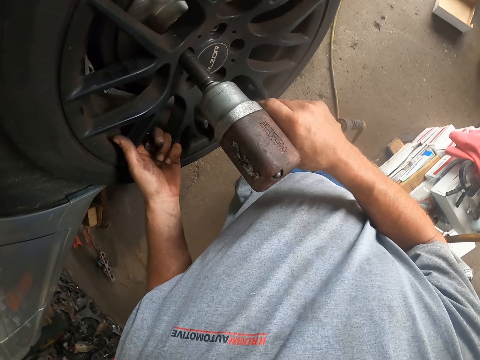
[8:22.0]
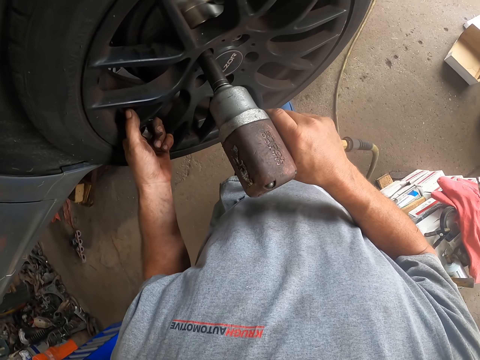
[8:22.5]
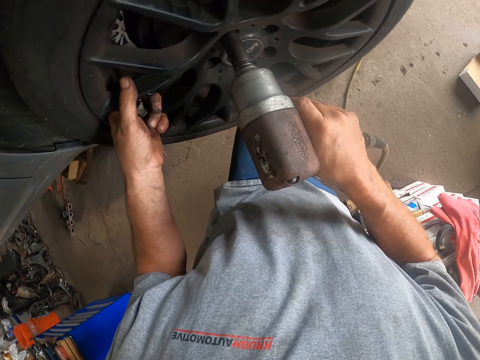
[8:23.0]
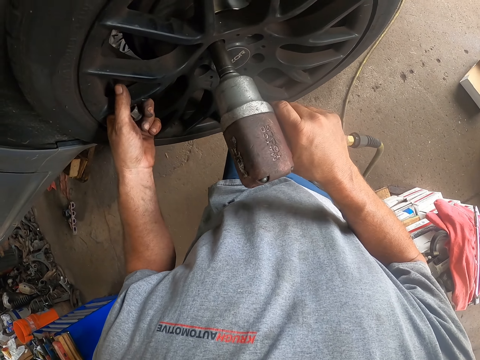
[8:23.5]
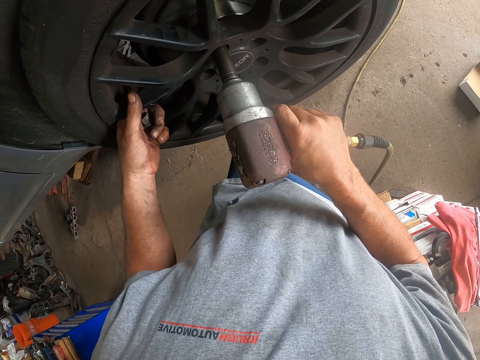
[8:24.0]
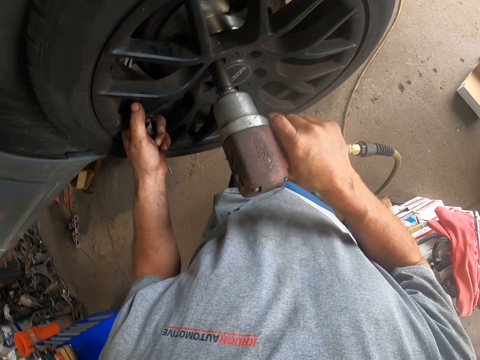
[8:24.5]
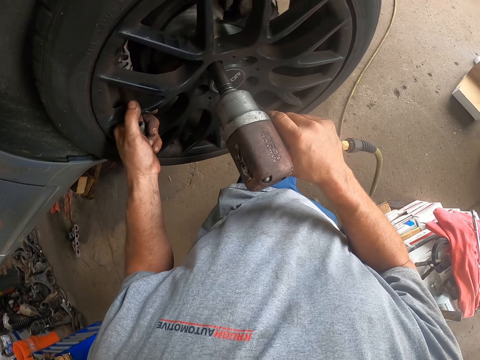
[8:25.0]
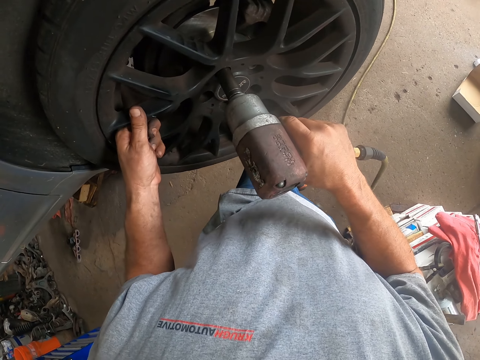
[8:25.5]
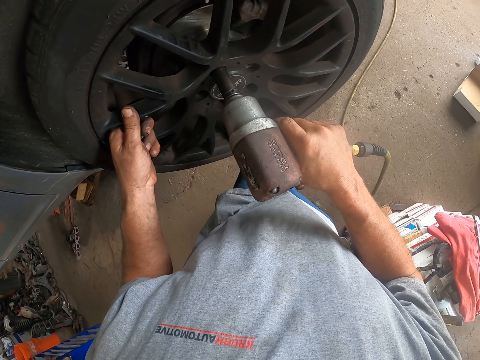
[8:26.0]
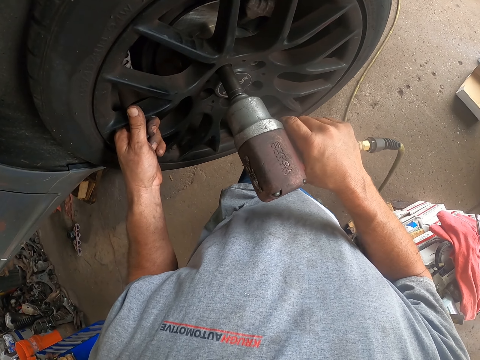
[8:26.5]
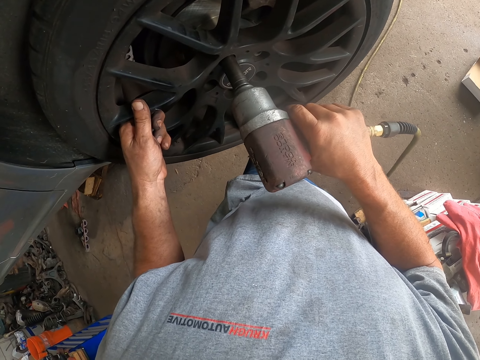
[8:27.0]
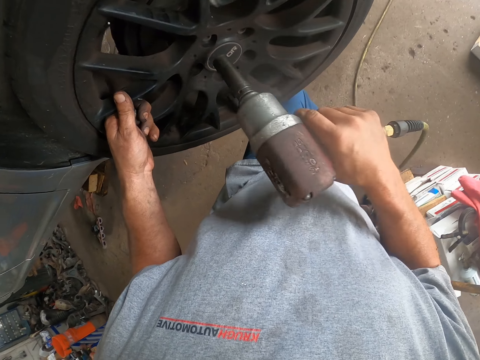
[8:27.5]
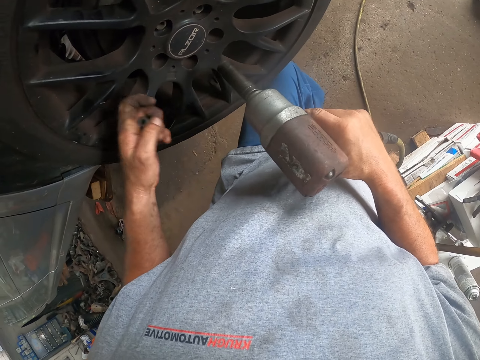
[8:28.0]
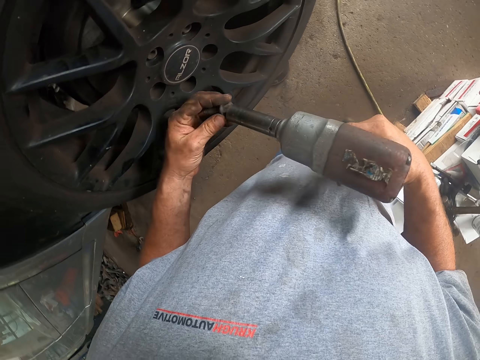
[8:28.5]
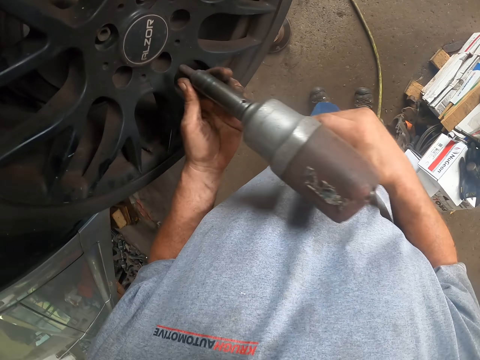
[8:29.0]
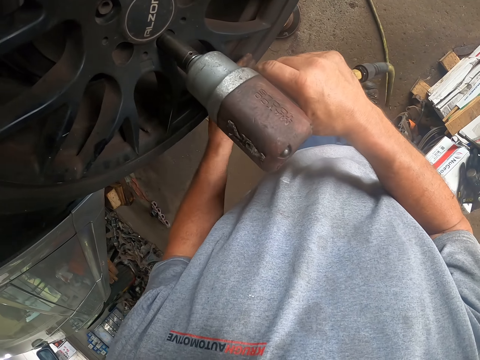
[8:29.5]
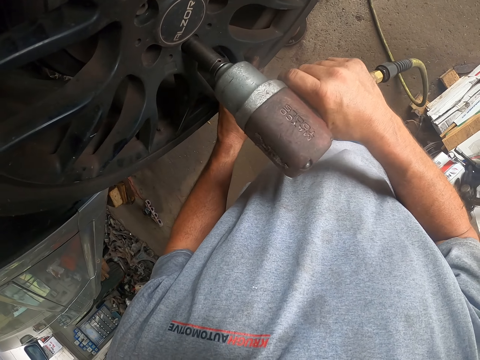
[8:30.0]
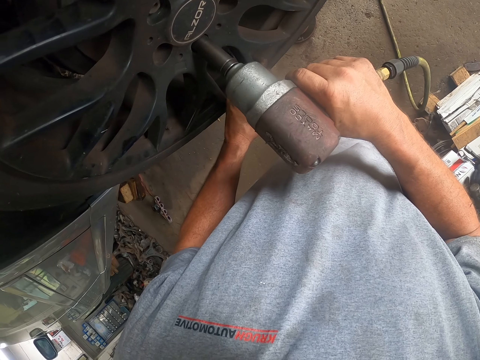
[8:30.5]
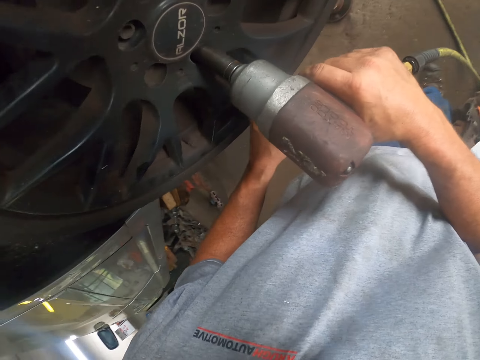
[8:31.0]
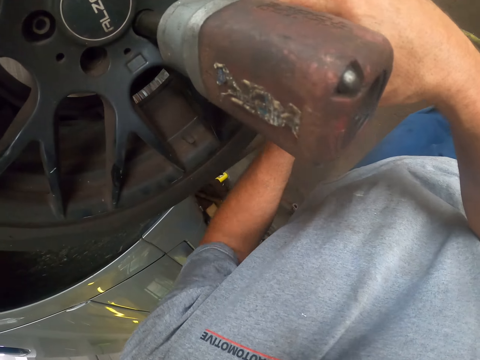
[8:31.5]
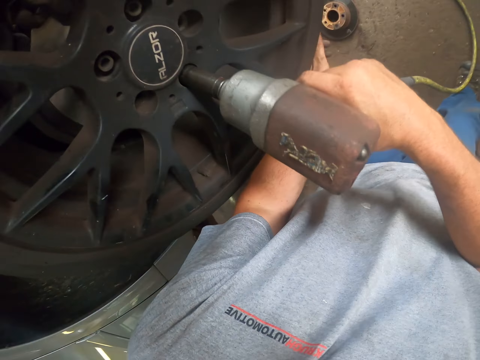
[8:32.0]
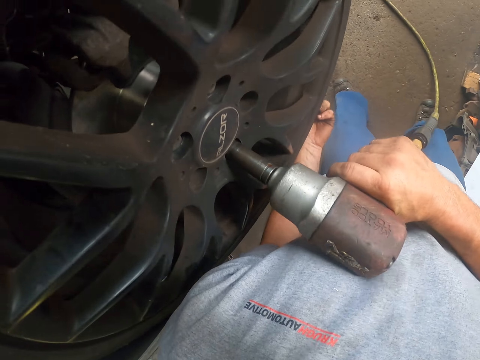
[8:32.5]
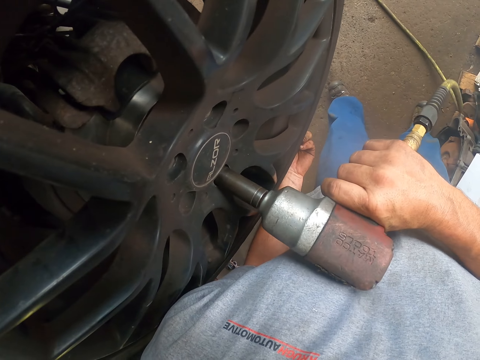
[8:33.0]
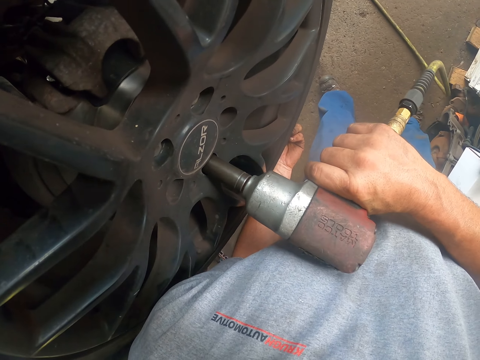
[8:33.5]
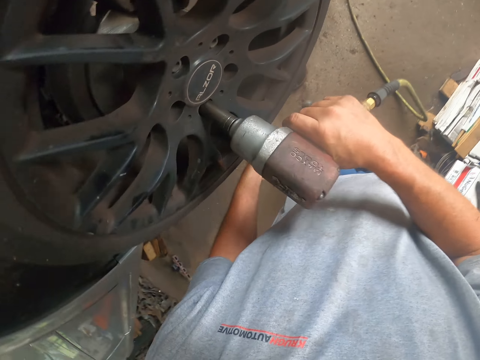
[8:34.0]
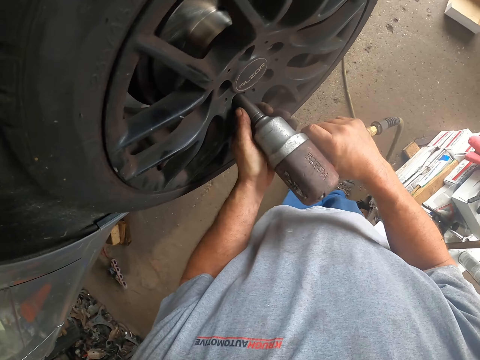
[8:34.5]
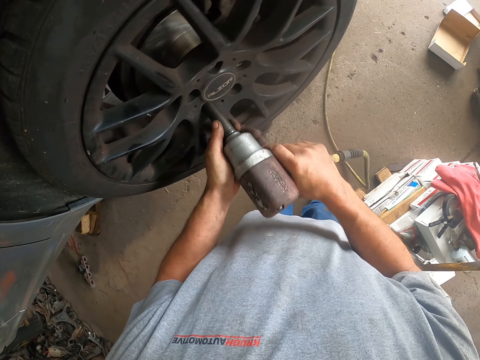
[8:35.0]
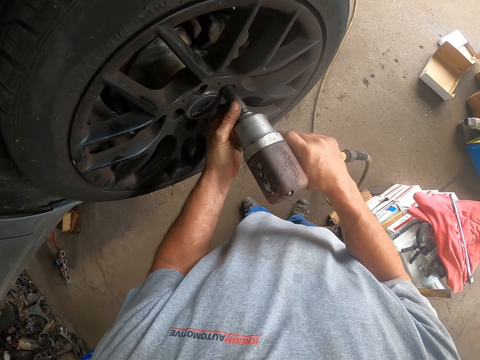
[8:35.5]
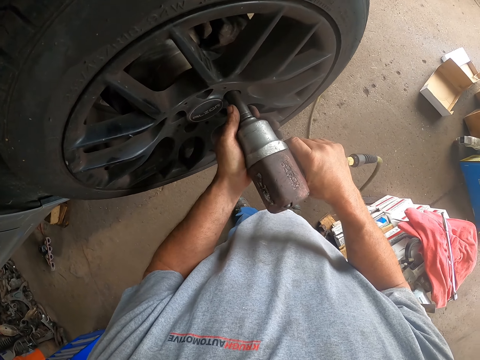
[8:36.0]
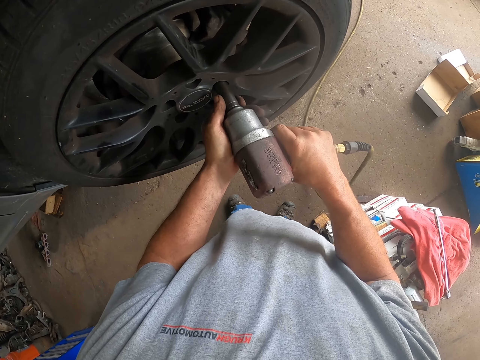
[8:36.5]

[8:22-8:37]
The camera wearer fixes the wheel on the car. They fix a bolt on the wheel. They put another bolt on the machine. They fix the bonnet pin on the cordless drill. They fix the wheel on the car. They fix the bolt on the machine.

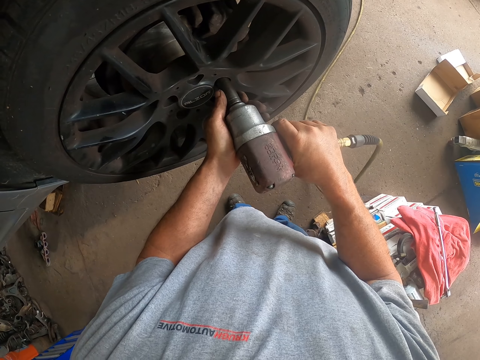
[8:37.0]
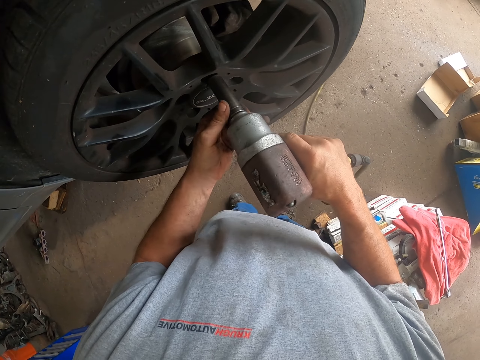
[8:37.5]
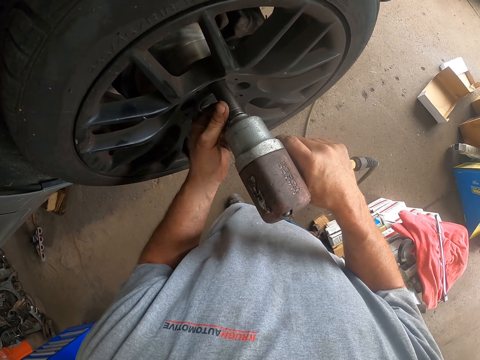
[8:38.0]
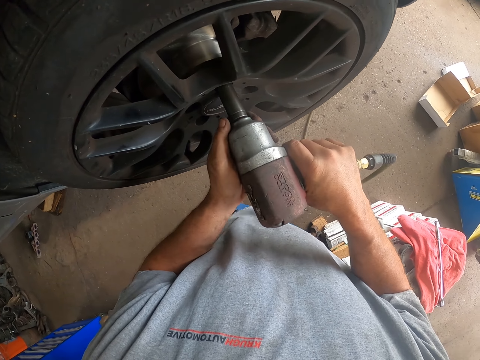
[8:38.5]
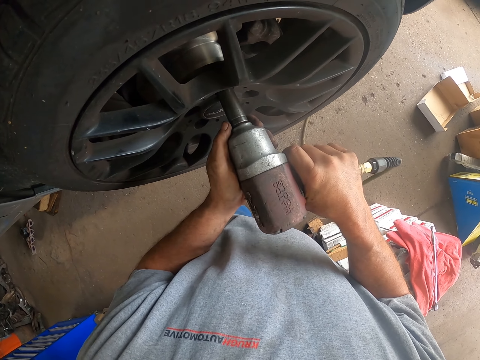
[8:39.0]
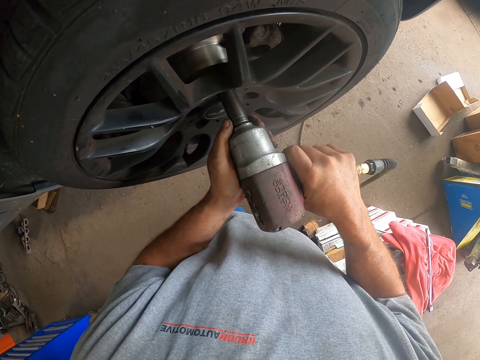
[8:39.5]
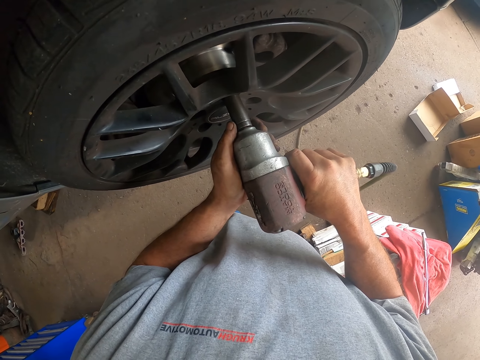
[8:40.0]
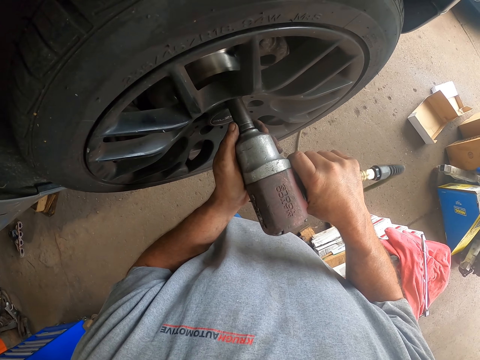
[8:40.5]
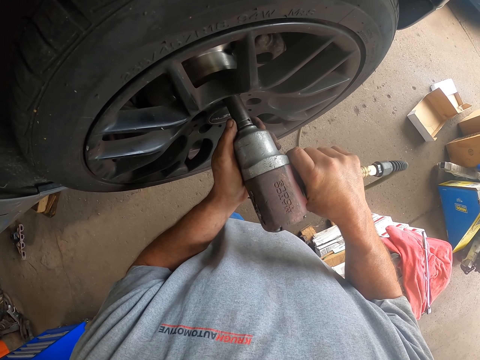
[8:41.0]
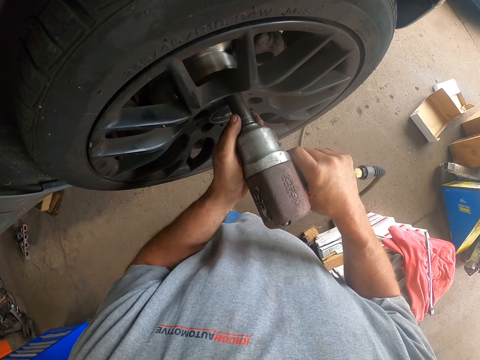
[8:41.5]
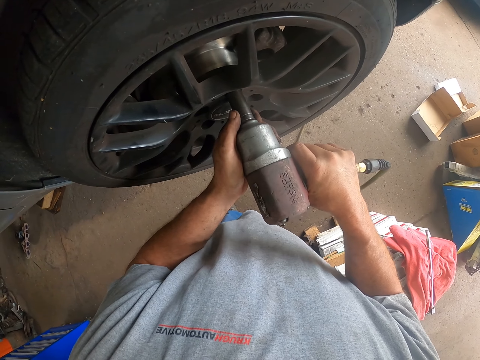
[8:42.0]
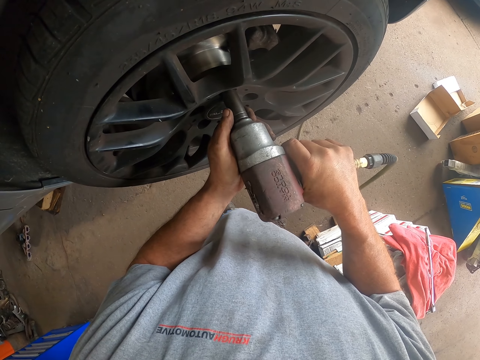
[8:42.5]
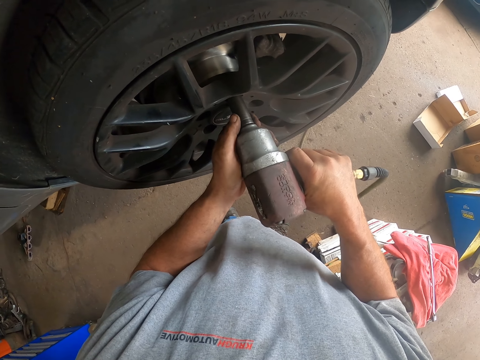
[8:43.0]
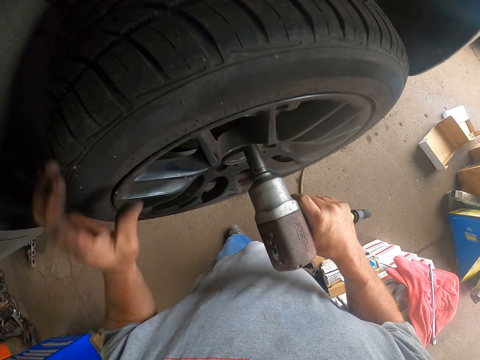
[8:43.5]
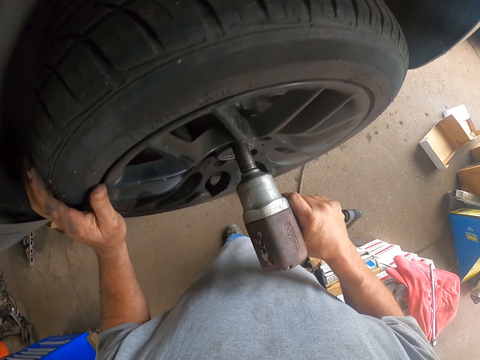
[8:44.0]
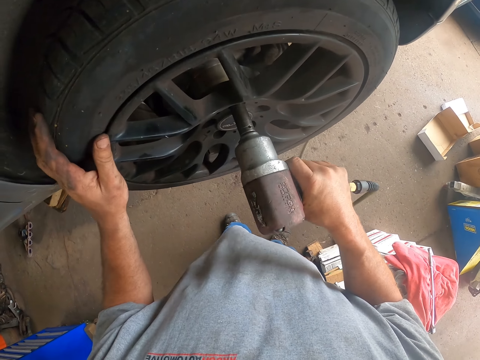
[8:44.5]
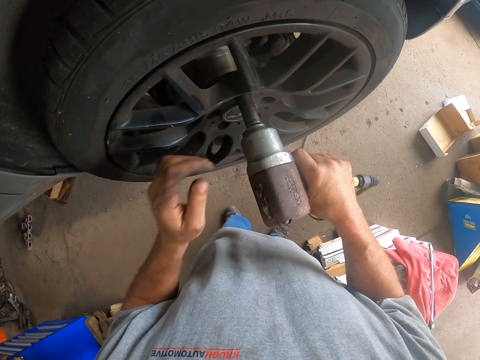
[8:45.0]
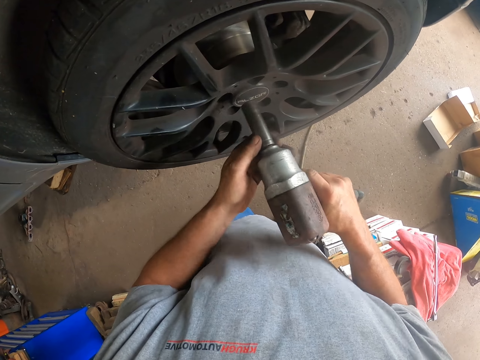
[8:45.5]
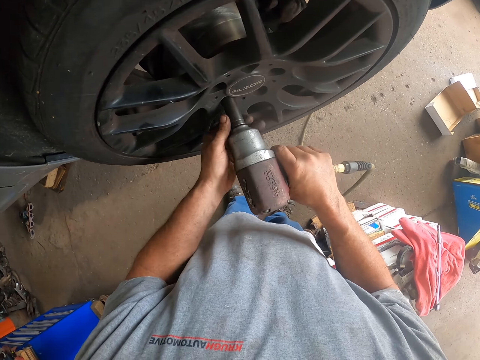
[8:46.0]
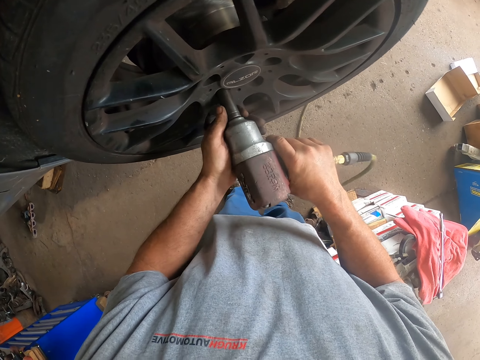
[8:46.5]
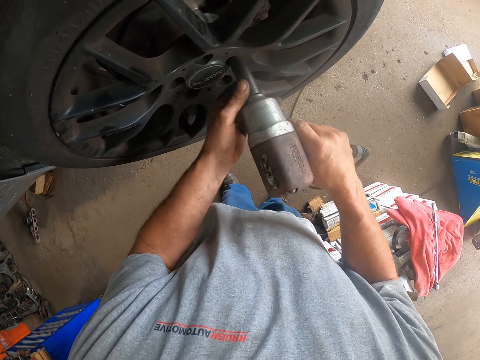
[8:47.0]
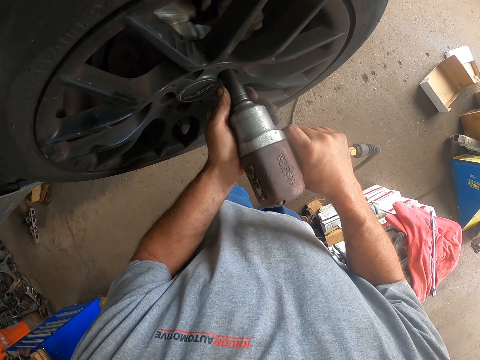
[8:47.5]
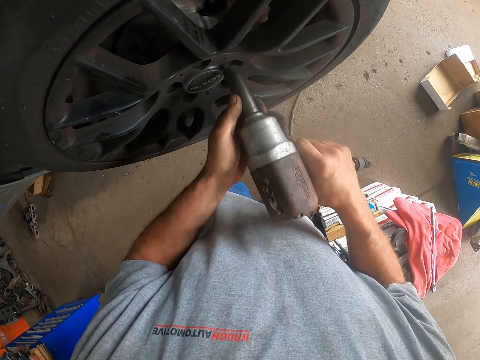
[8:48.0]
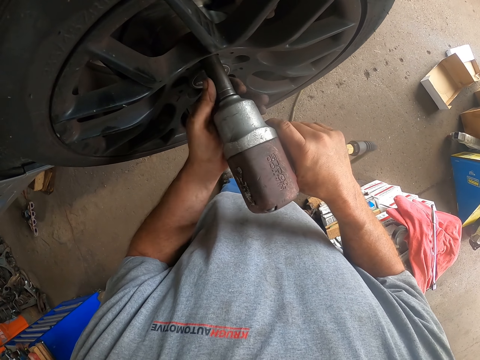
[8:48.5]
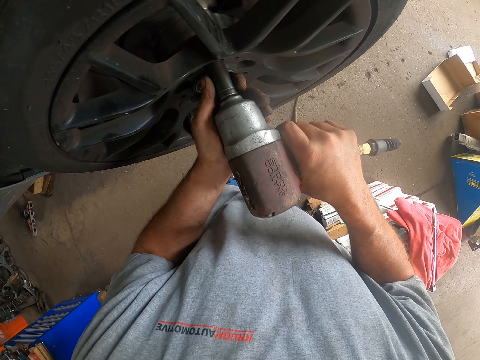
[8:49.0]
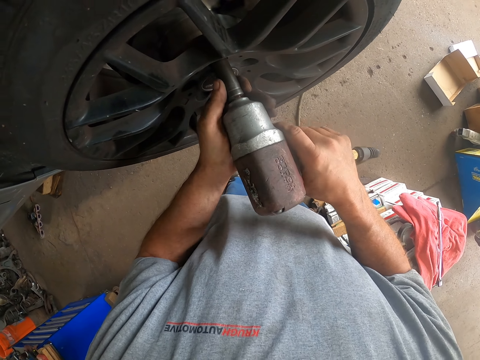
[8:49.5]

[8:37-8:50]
The camera wearer moves the wheel.
